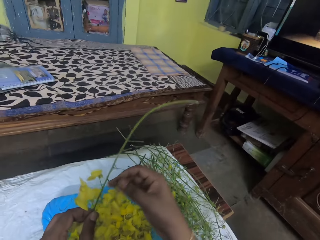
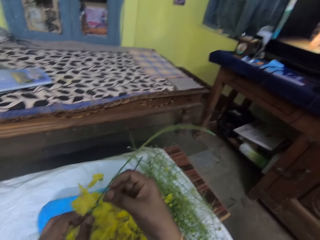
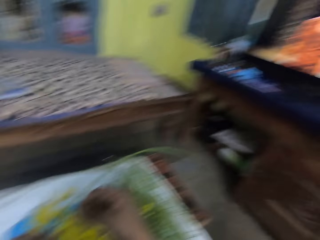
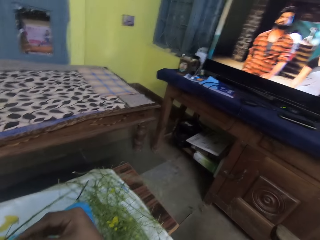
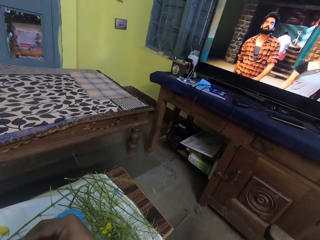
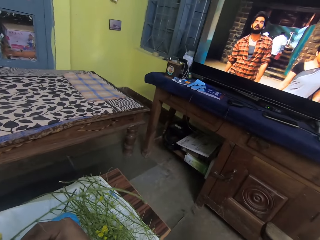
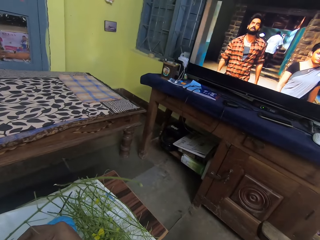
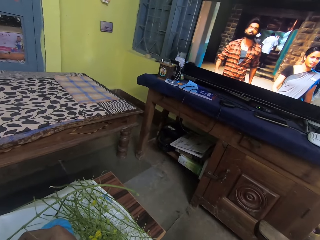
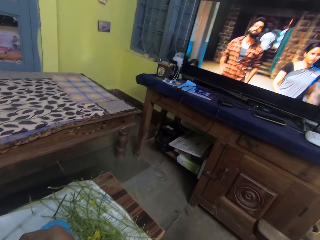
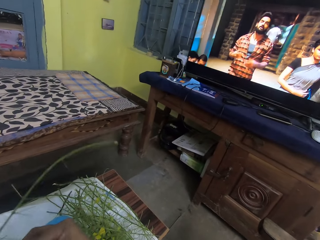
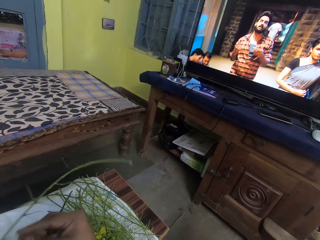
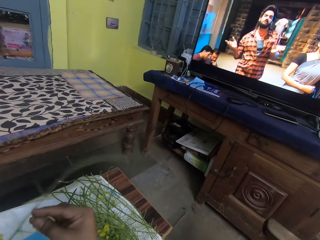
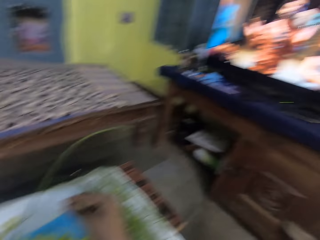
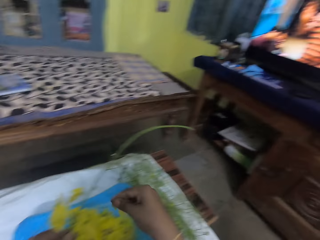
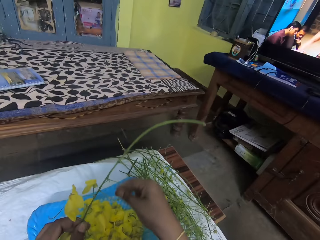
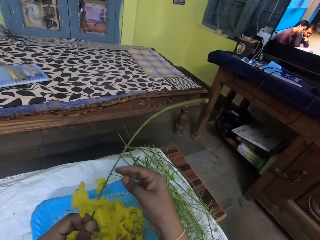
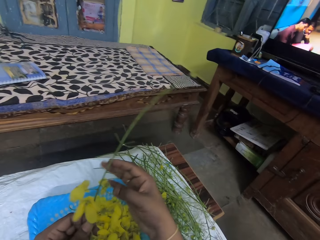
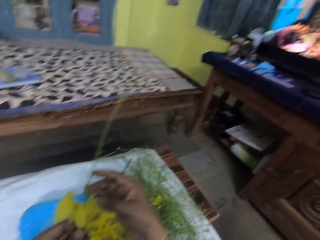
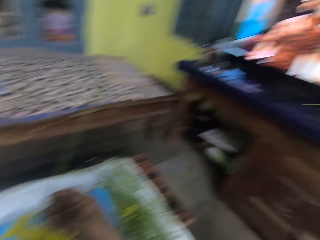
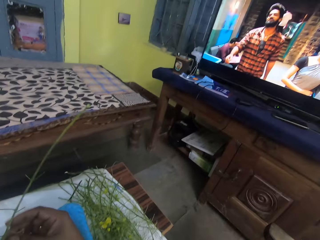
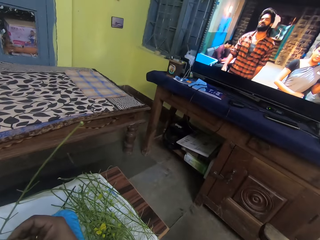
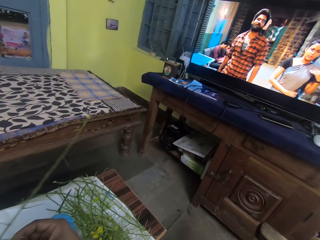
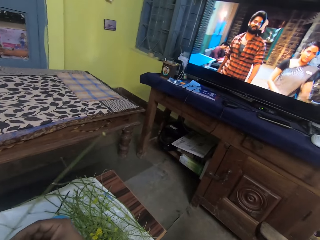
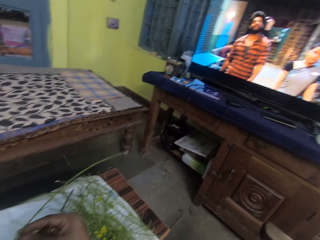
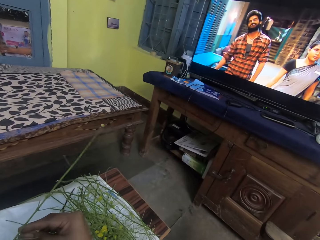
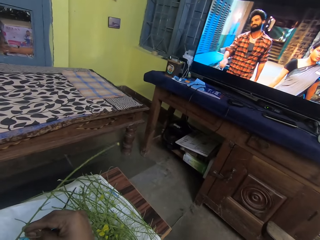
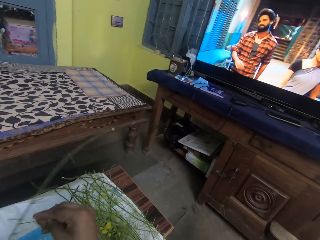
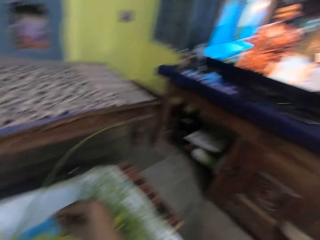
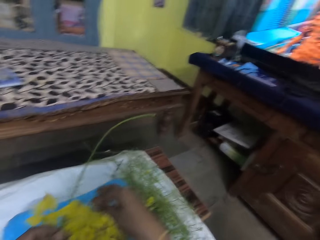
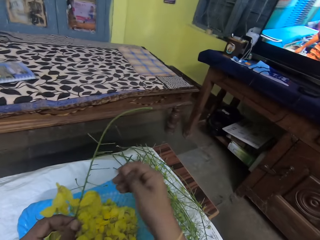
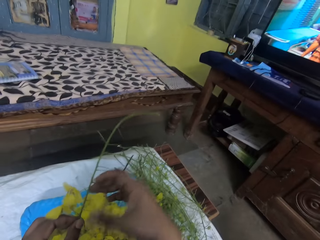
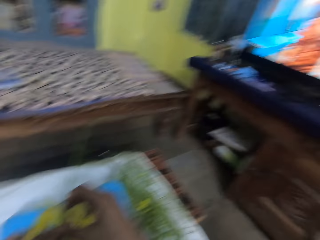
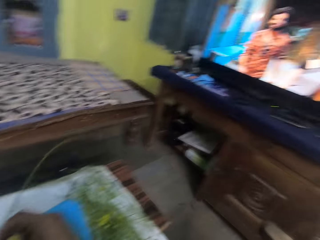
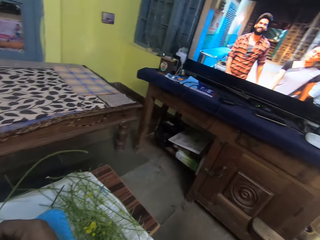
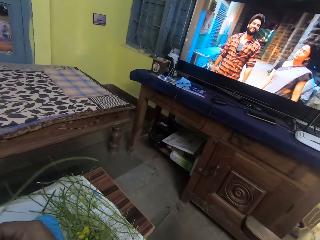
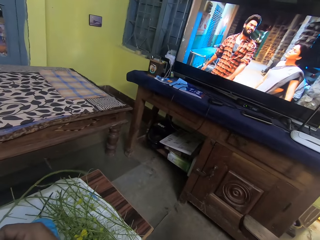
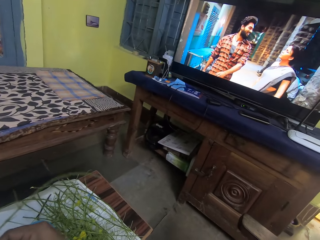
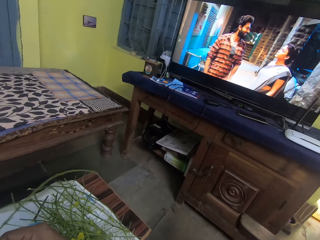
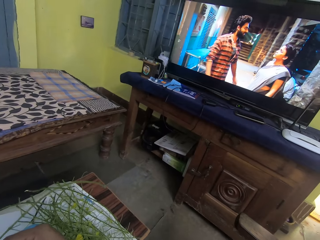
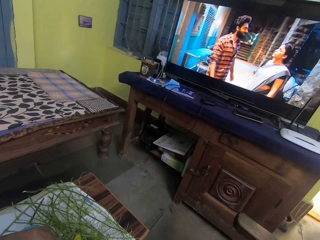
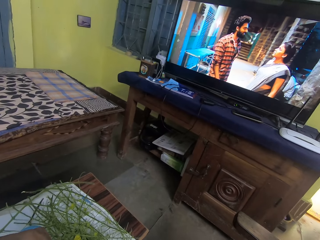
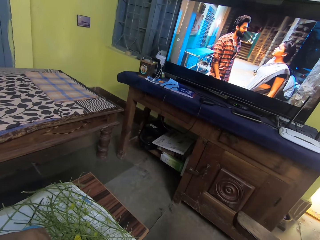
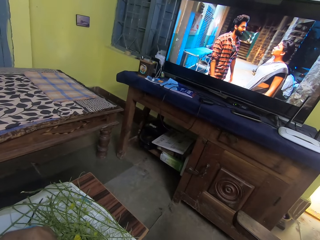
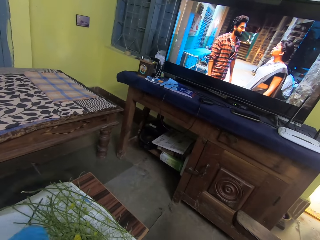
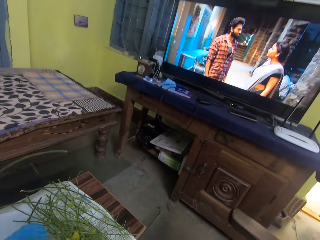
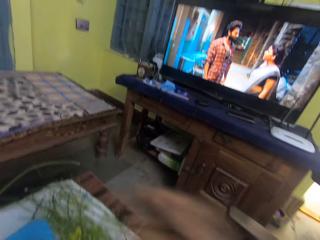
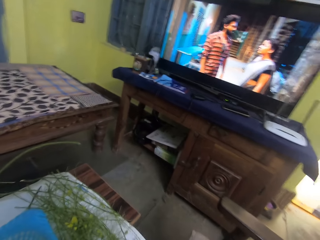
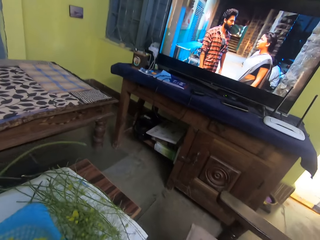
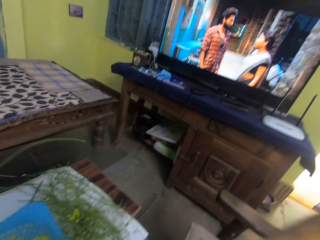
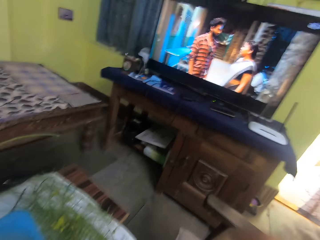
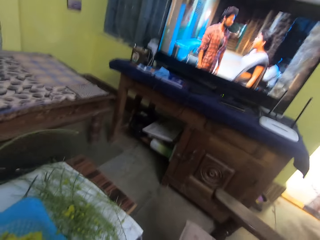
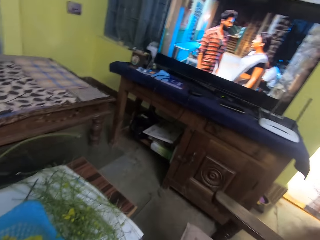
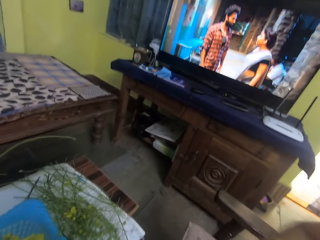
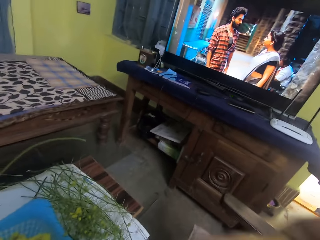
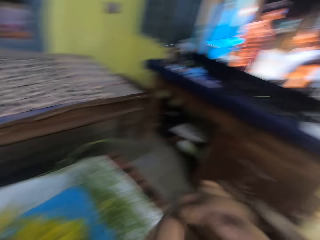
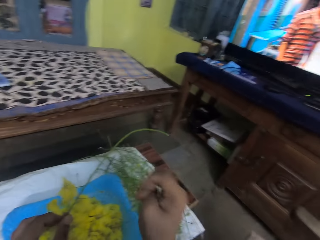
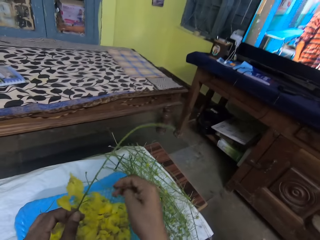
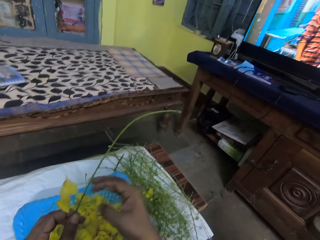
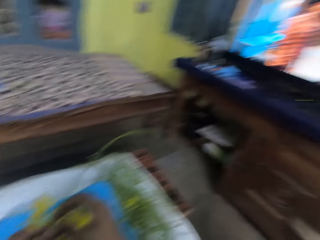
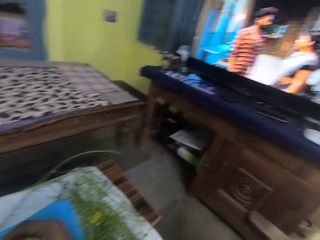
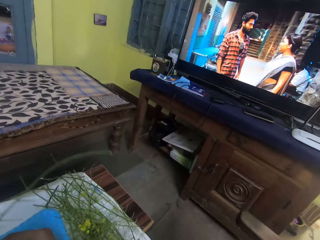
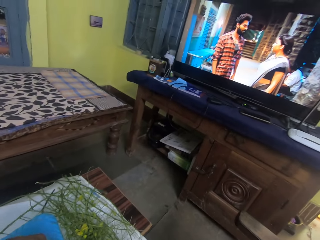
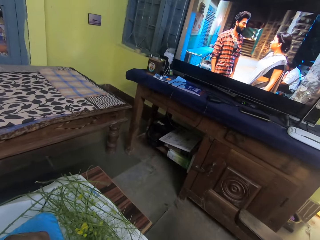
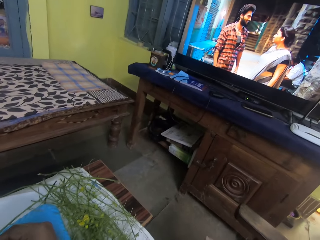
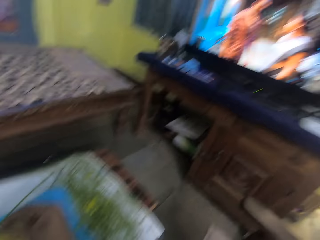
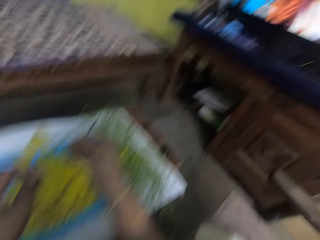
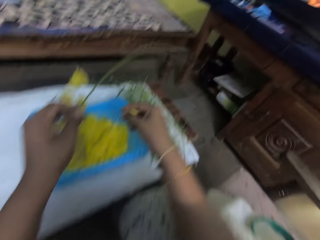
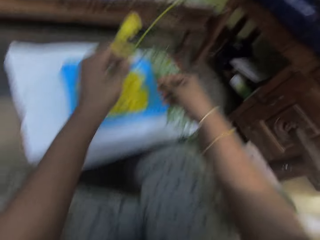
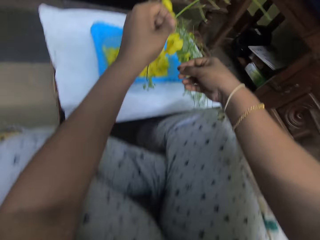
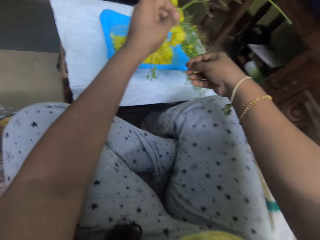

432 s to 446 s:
The camera wearer plucks an Amaltaas flower from the branch of Amaltaas flower with her right hand. She watches the TV set. She drops the Amaltaas flower into the plastic colander on the table with her right hand. She plucks an Amaltaas flower from the branch of Amaltaas flower with her right hand. She watches the movie in the screen. She drops the Amaltaas flower into the plastic colander on the table with her right hand. She plucks the Amaltaas flower from the branch of Amaltaas flower with her right hand. She touches her face with her right hand. She plucks an Amaltaas flower from the branch of Amaltaas flower with her right hand.

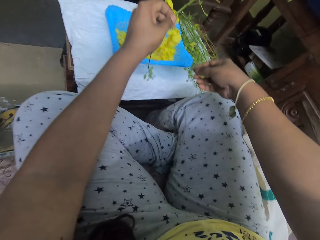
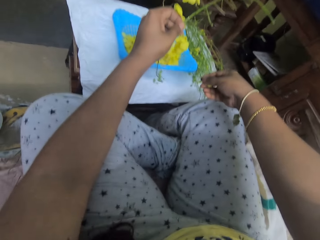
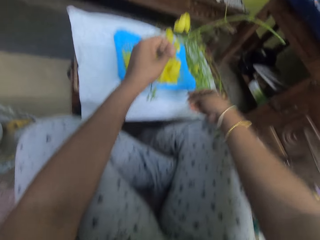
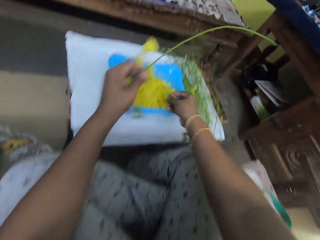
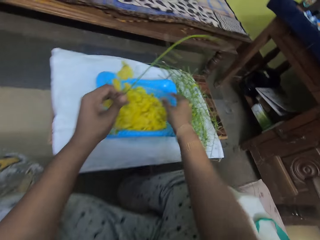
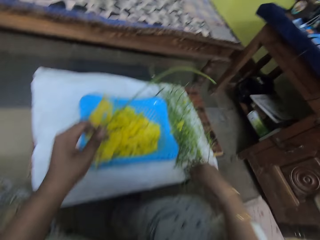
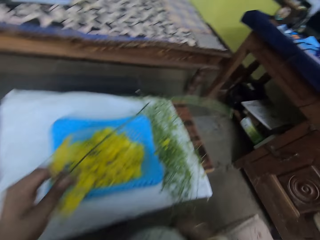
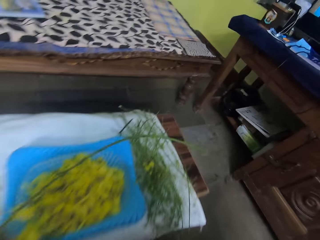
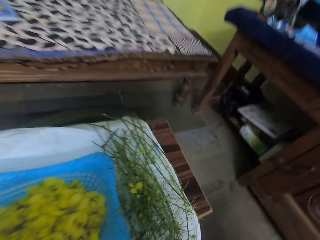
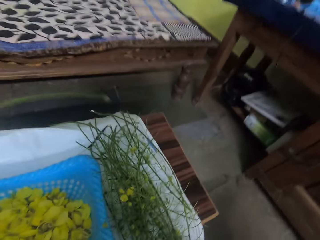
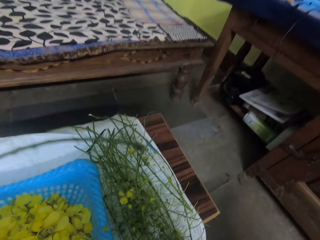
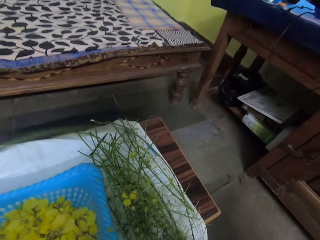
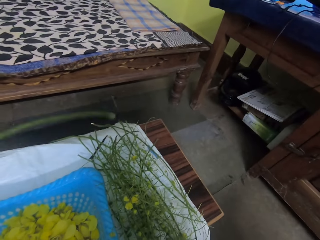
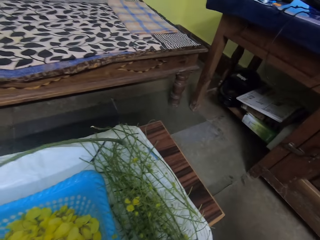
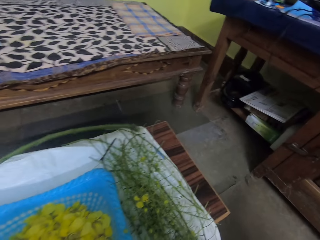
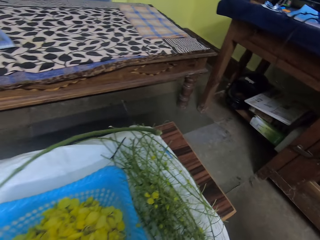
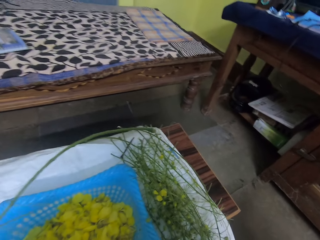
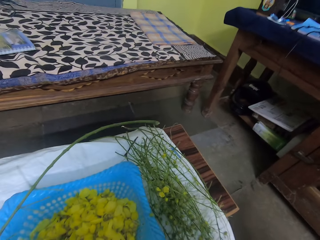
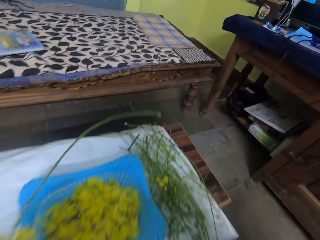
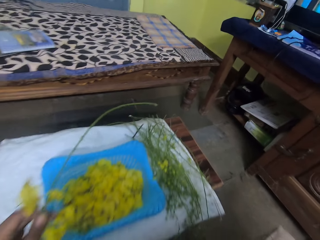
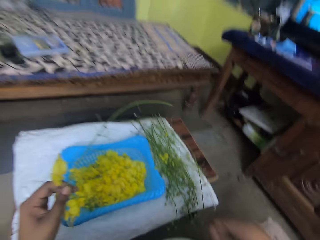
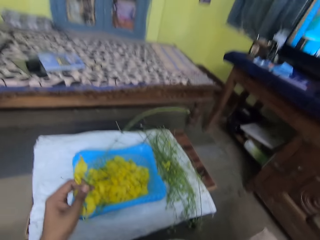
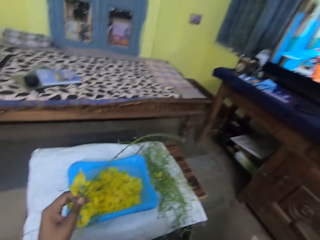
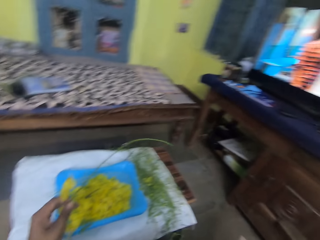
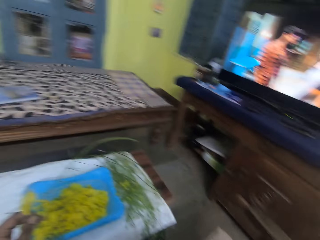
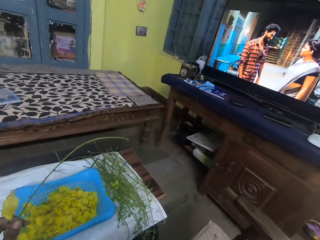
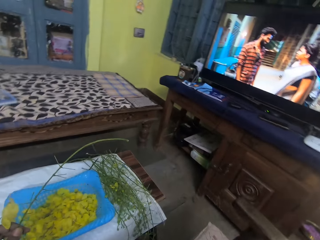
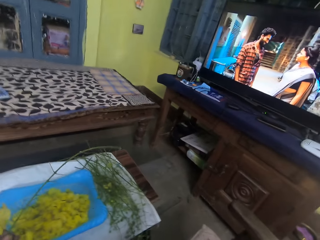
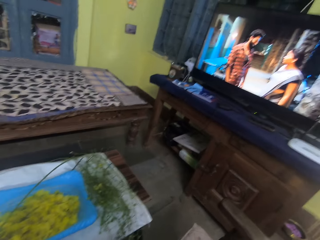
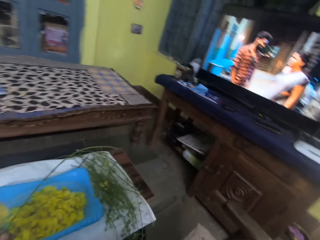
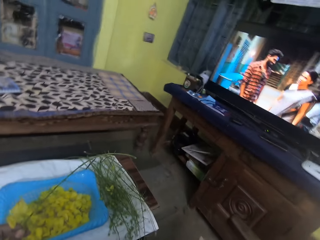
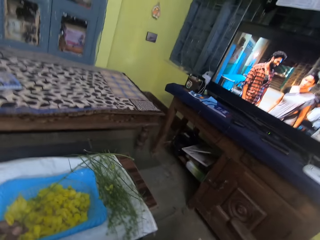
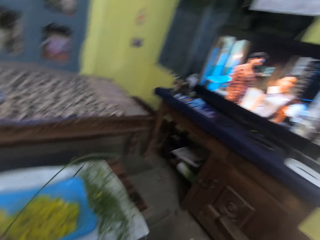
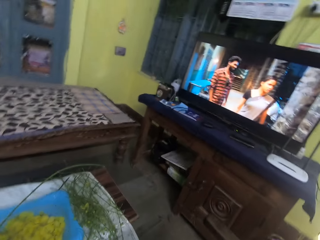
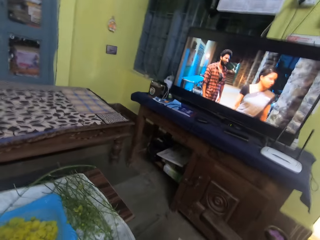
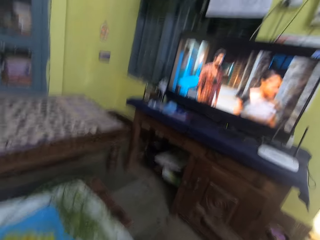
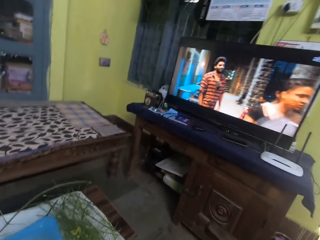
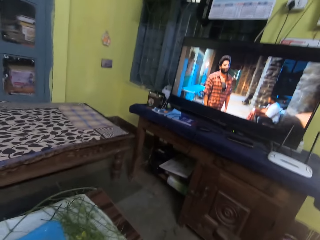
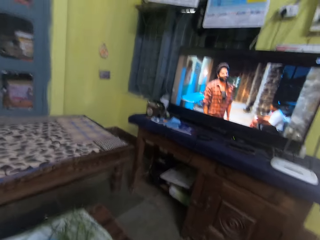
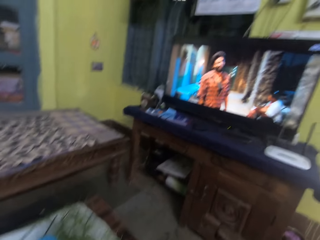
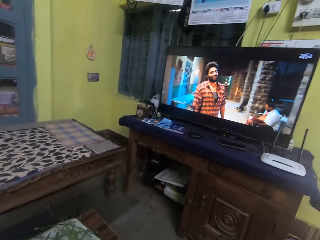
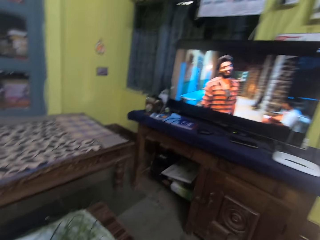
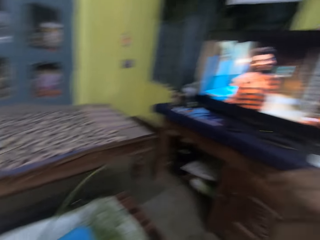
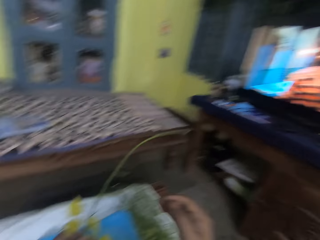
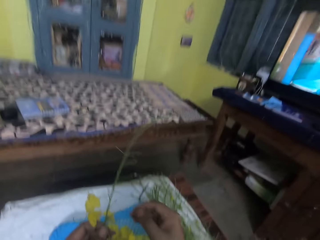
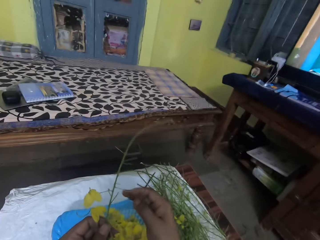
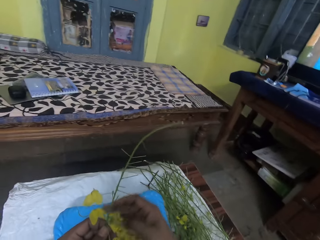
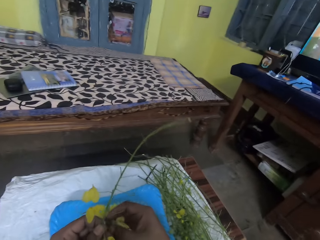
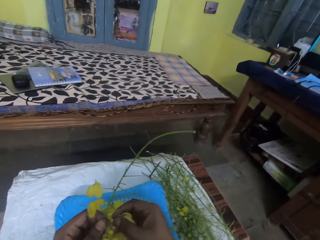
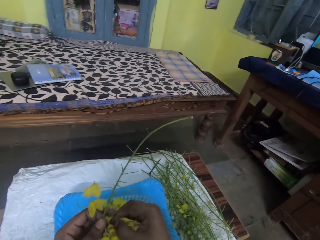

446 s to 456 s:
The camera wearer drops the Amaltaas flower into the plastic colander on the table with her right hand. She removes the flowers from the plant. She scratches her right leg with her right hand. She touches her face with her right hand. She watches the movie in the screen.
